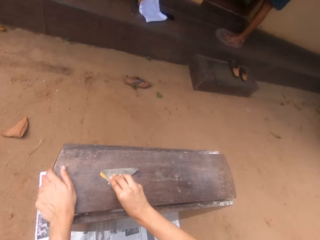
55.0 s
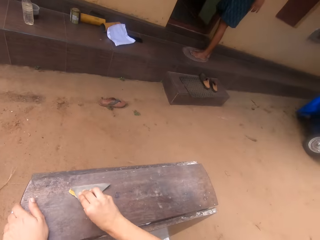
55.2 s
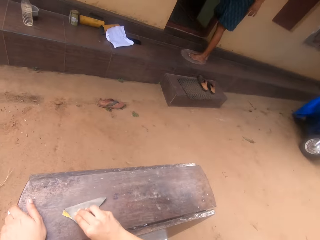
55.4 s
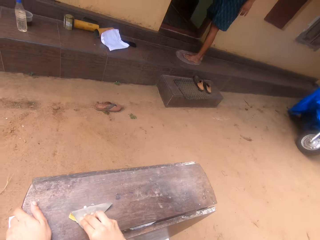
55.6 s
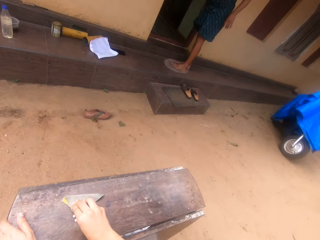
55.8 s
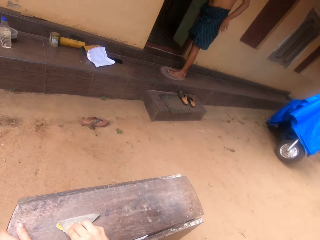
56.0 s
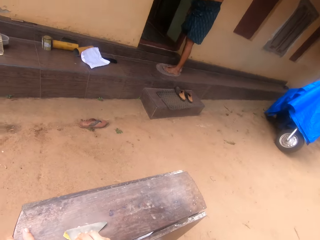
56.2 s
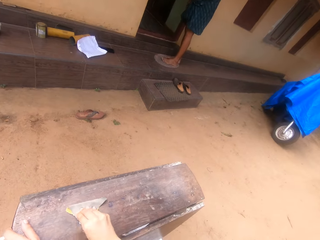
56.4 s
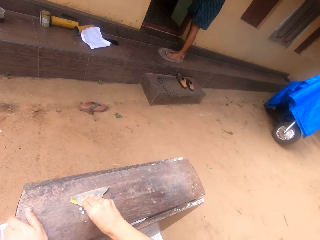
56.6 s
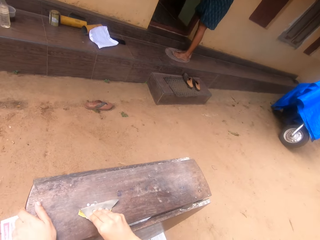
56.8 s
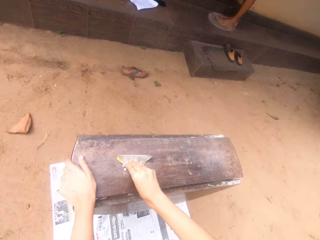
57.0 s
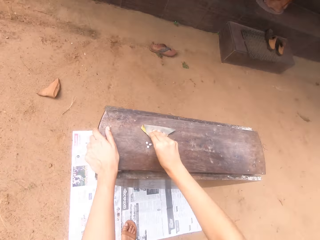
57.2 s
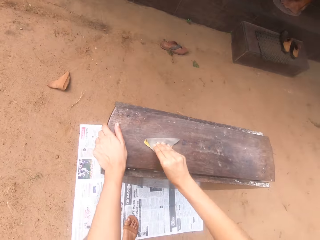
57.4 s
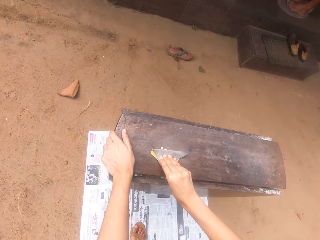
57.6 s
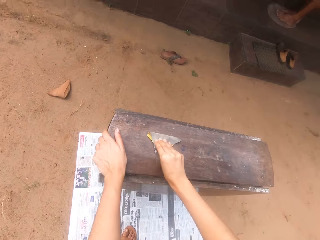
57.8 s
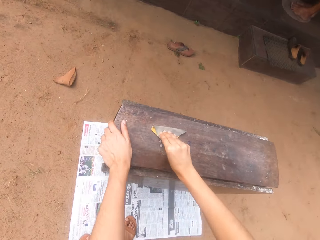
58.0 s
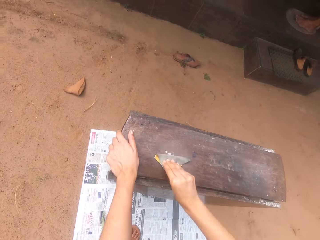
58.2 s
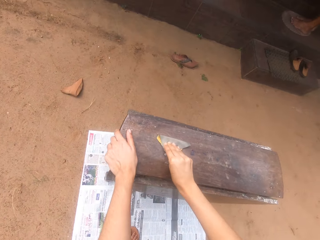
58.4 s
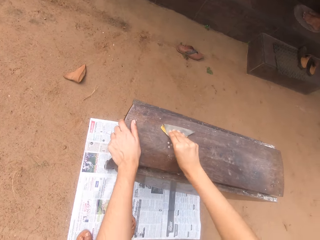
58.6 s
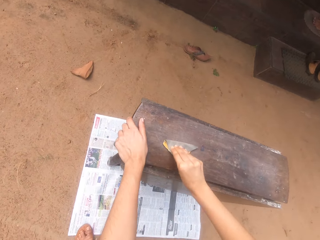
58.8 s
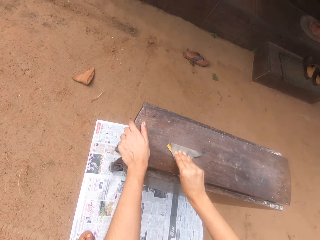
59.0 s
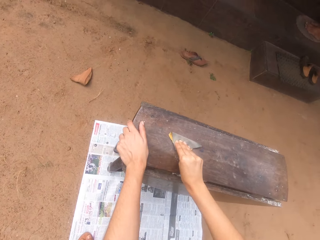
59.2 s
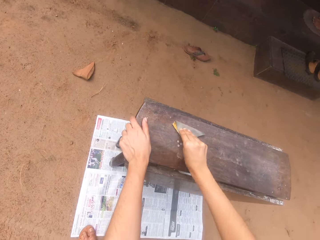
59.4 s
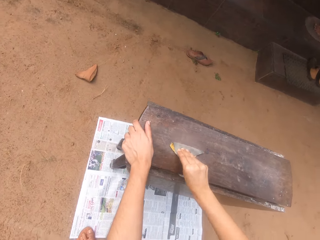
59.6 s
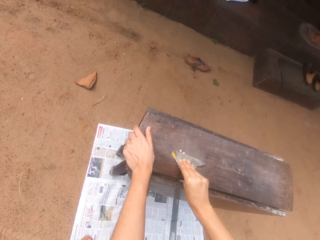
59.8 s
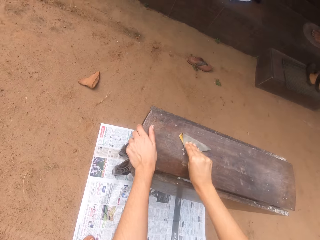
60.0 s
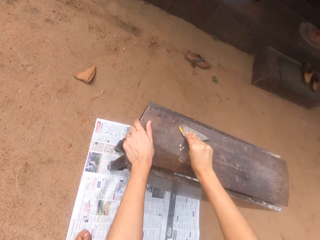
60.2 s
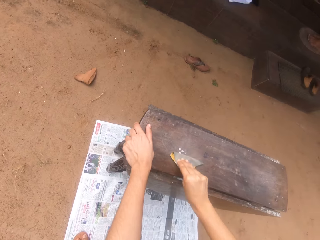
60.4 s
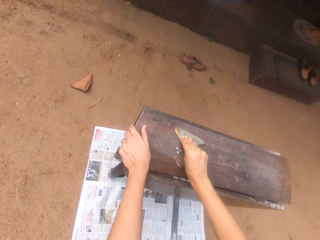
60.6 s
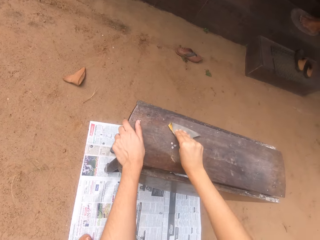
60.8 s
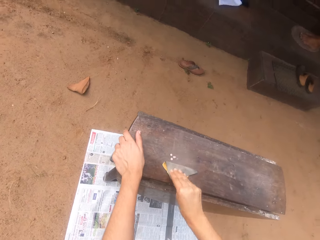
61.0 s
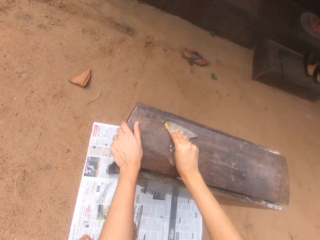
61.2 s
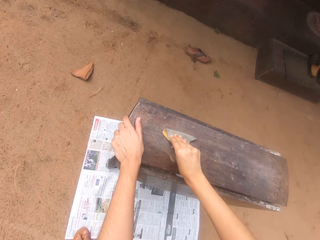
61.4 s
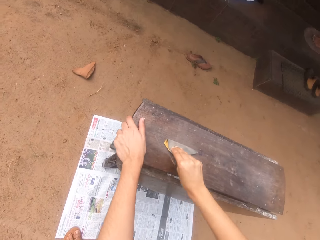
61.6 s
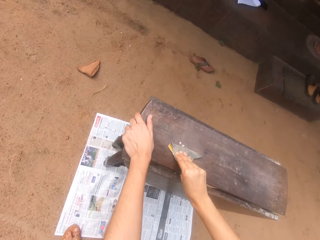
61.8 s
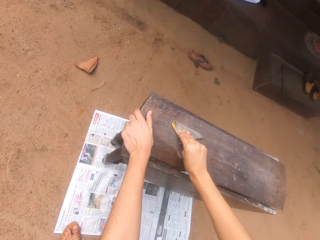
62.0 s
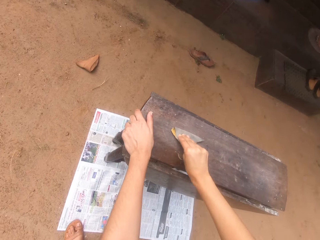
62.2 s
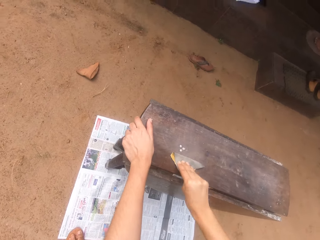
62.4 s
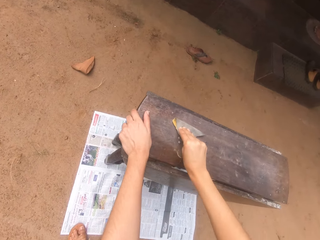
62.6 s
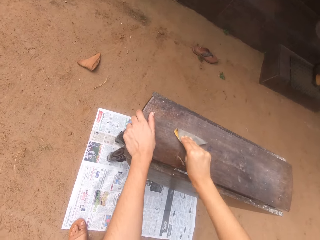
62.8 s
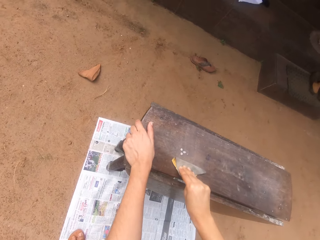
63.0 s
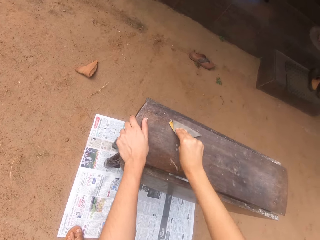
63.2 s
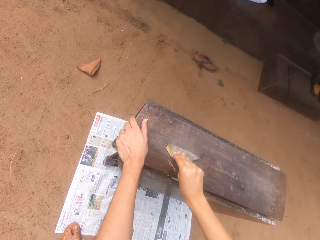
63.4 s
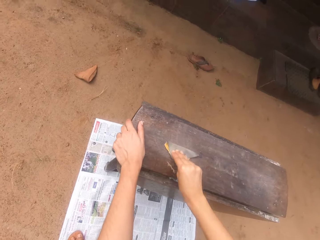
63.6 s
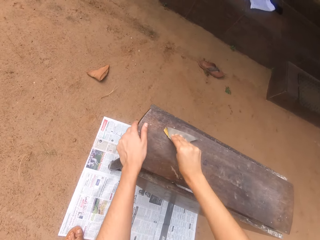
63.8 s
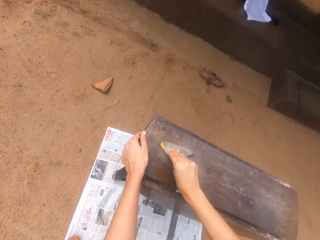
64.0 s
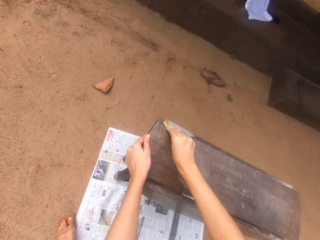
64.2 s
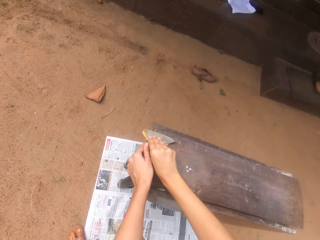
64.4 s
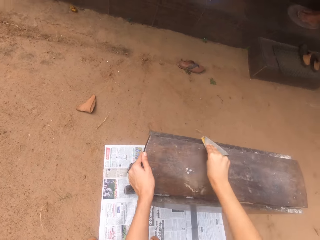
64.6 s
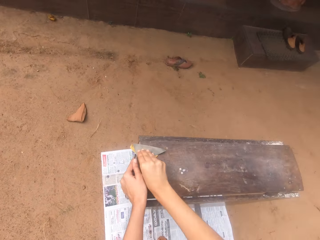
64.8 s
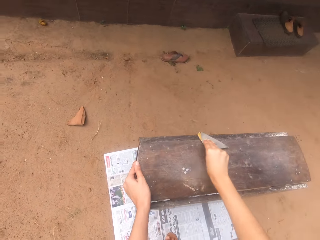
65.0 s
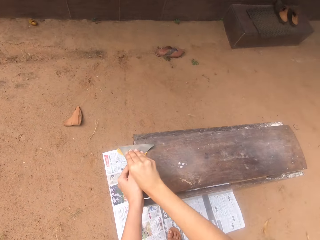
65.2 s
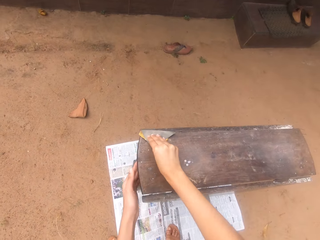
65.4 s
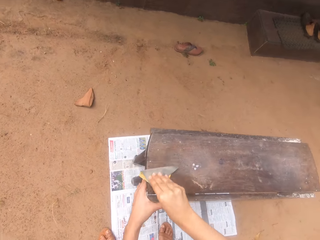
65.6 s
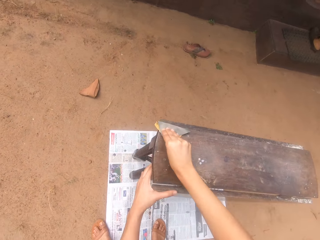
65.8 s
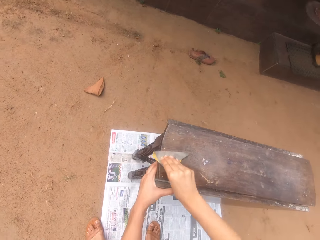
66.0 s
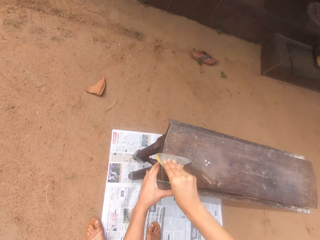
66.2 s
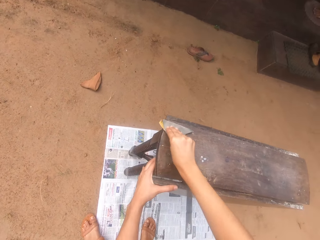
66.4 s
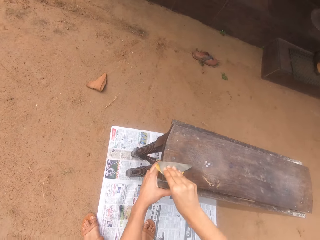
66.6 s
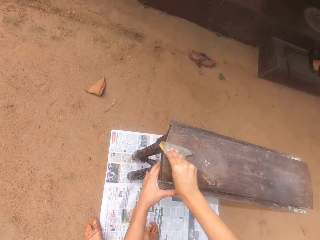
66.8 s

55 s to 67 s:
The camera wearer looks at the sandpaper and scrubs the table.

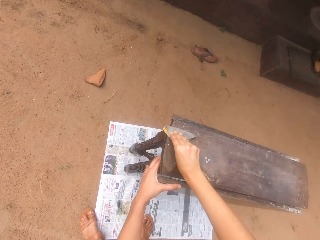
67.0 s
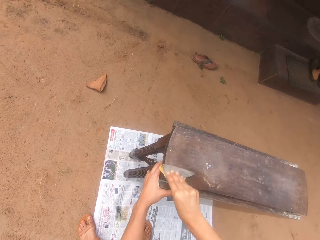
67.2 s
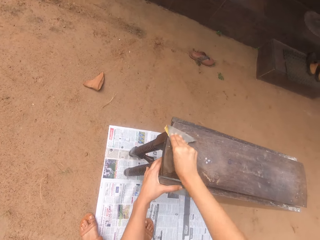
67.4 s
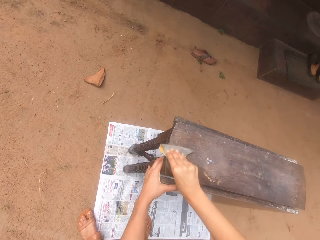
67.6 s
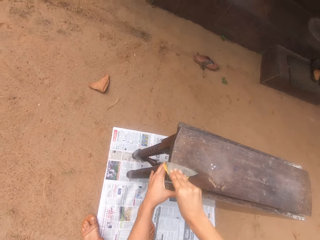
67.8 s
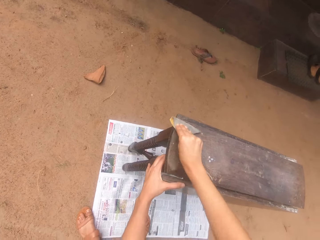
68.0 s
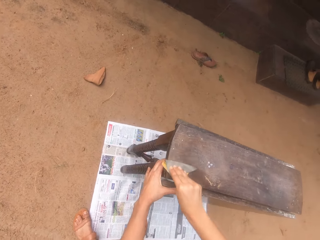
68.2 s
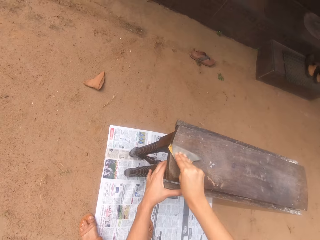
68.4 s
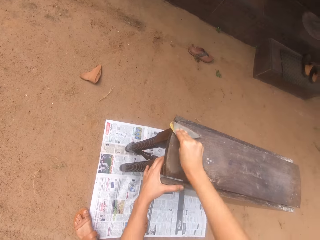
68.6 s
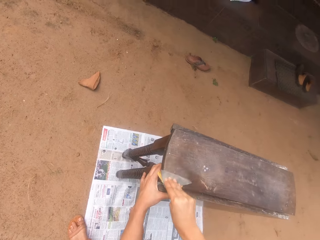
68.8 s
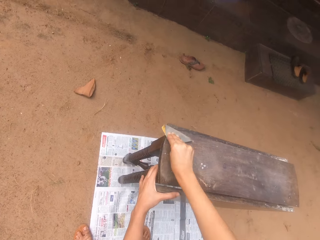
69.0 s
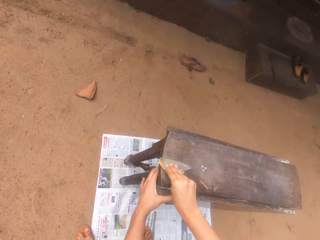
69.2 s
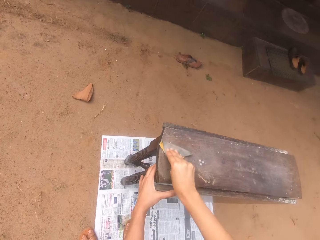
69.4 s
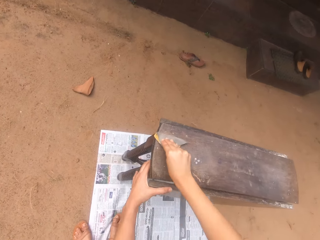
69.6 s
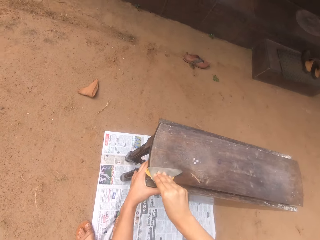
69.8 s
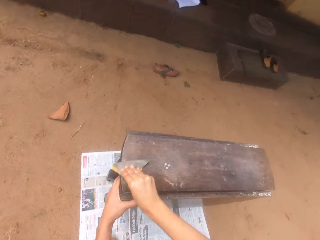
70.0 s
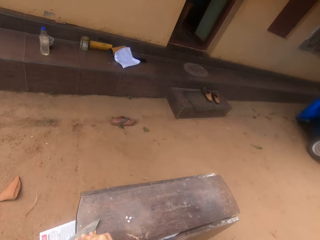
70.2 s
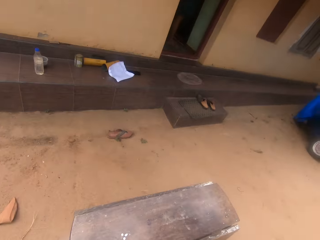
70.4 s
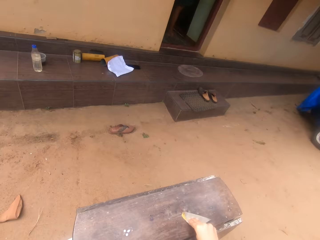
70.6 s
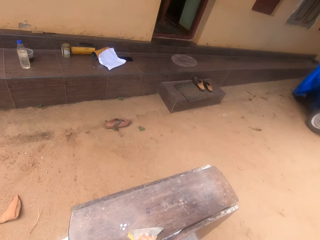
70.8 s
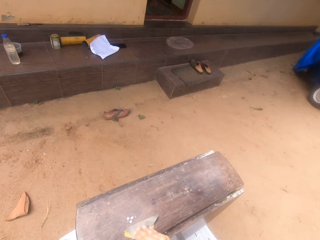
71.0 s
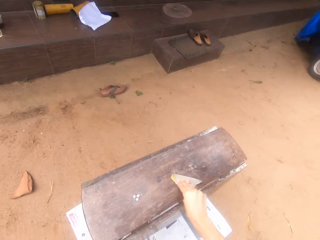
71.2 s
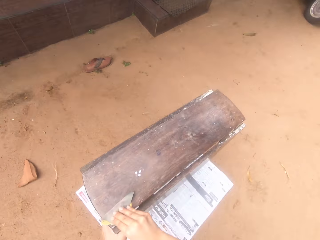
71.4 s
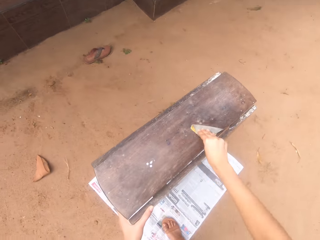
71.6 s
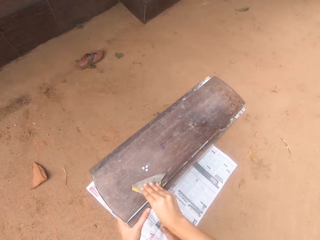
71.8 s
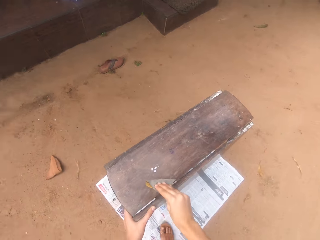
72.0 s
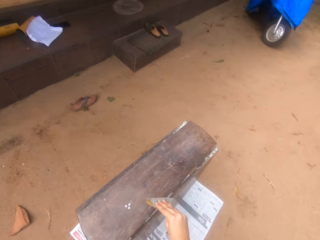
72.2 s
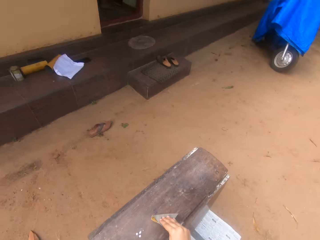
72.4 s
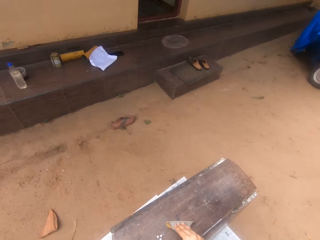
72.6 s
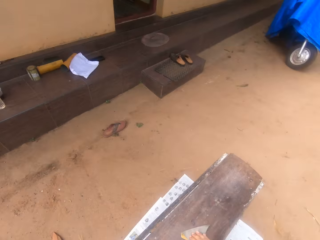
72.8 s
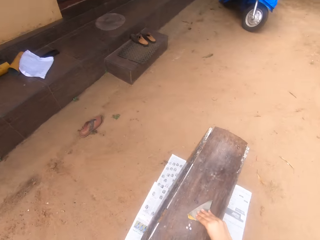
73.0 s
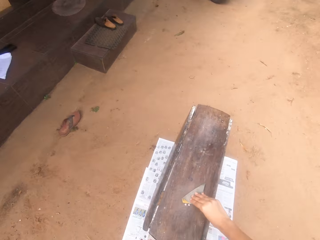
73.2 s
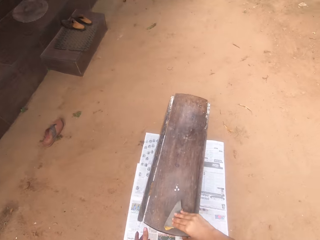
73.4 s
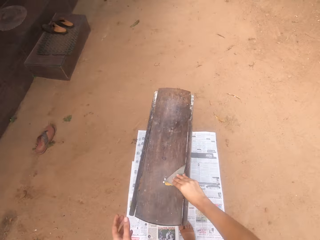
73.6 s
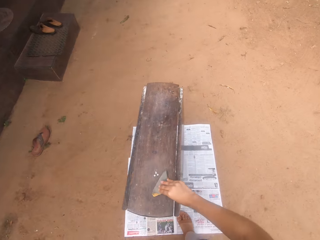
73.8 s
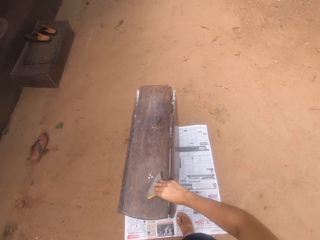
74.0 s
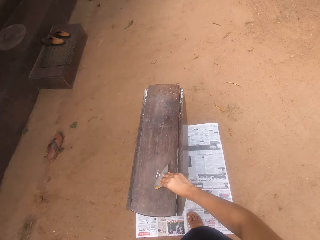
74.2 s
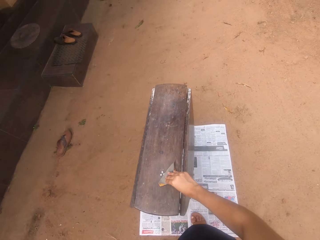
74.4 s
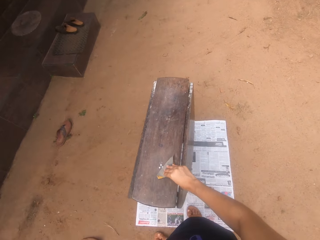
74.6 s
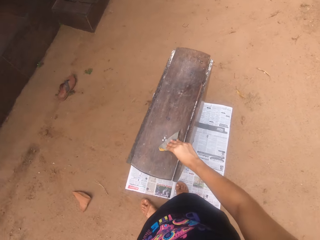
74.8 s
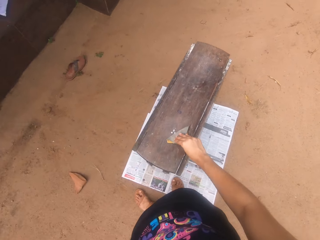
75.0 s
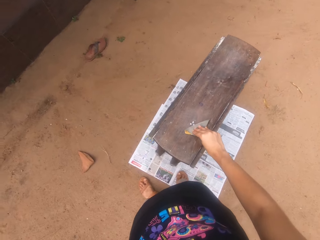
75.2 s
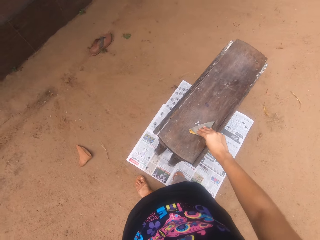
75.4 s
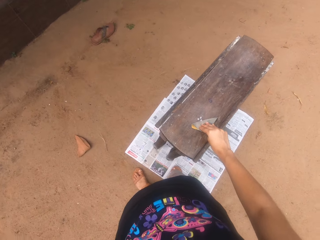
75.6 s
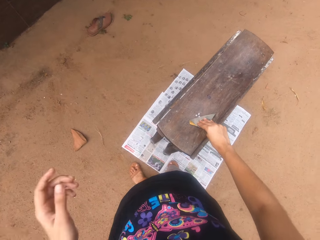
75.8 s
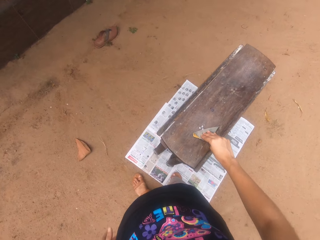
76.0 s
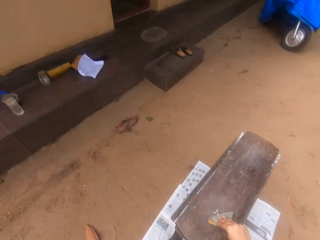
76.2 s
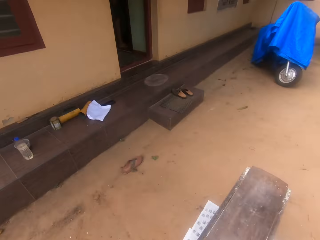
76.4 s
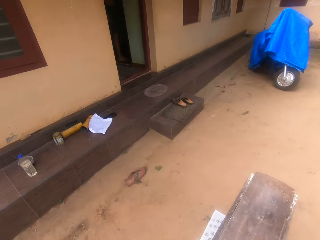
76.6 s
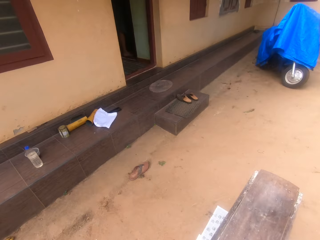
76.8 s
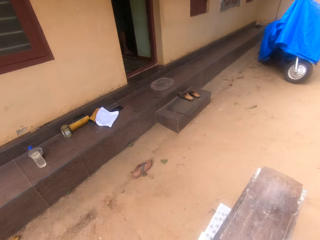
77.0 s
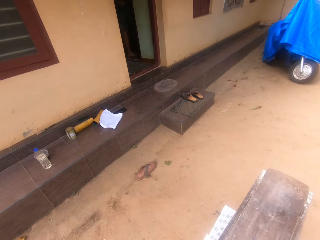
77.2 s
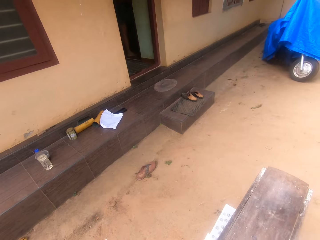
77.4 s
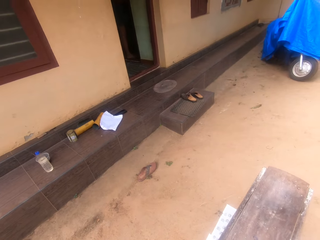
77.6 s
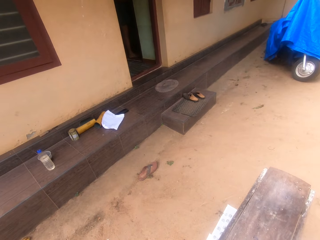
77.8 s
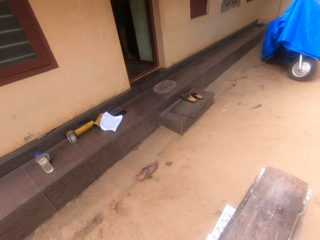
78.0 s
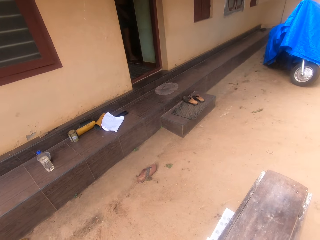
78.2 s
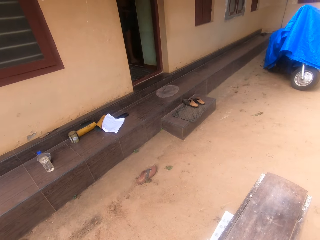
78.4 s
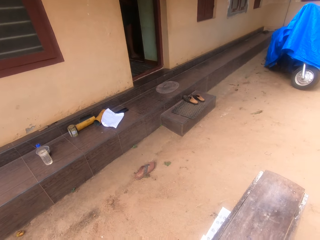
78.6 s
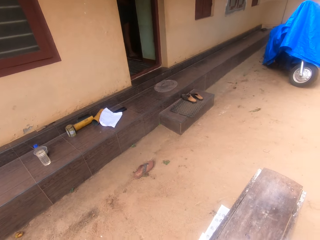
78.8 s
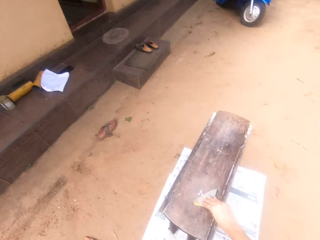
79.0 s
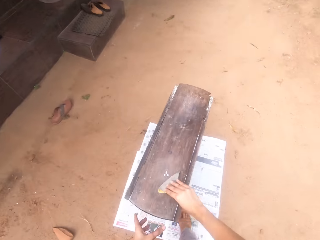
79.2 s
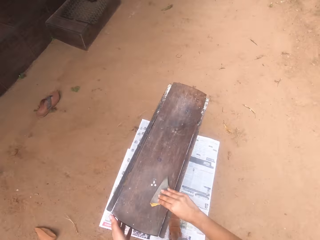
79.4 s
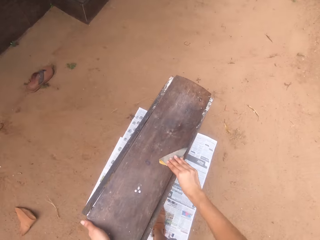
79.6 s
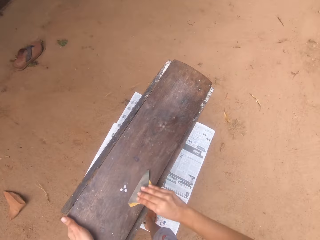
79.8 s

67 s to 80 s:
The camera wearer converses with a man. They sand the table with sandpaper. They talk with the man.
